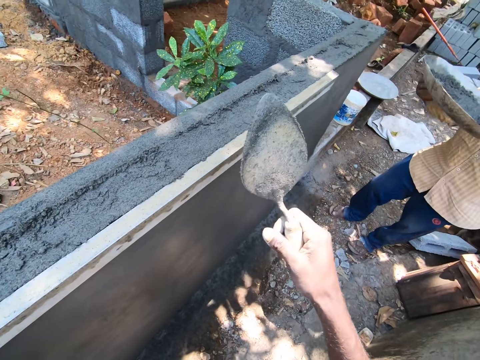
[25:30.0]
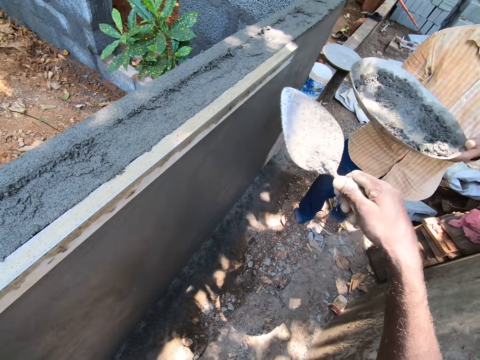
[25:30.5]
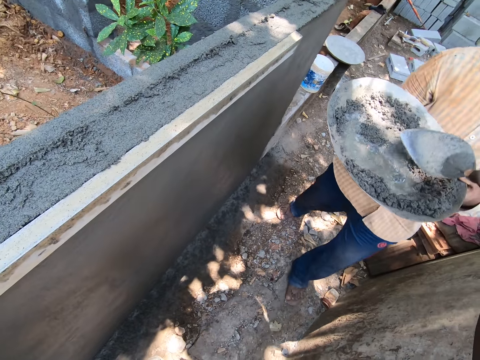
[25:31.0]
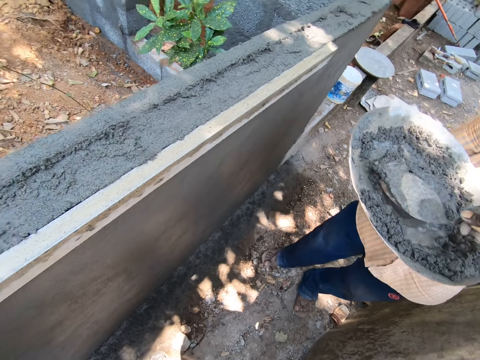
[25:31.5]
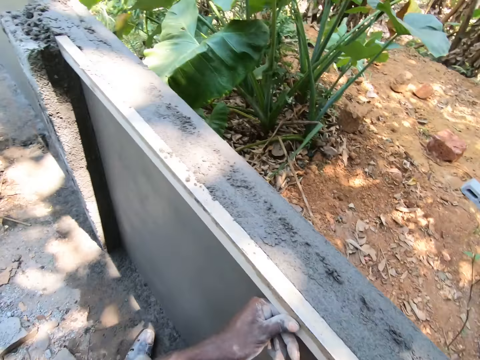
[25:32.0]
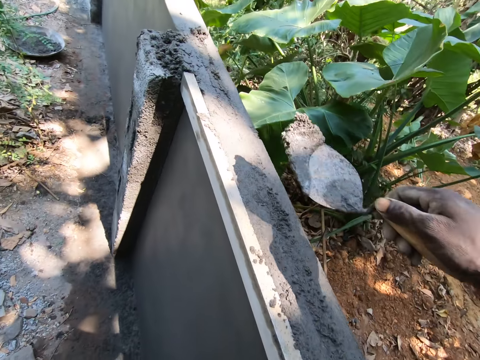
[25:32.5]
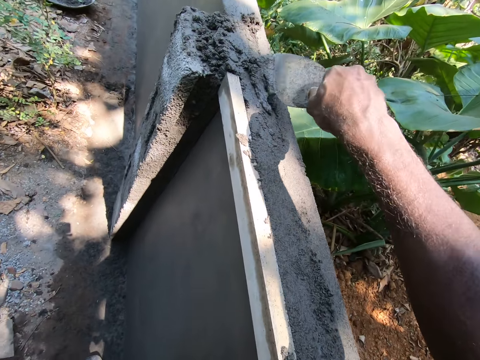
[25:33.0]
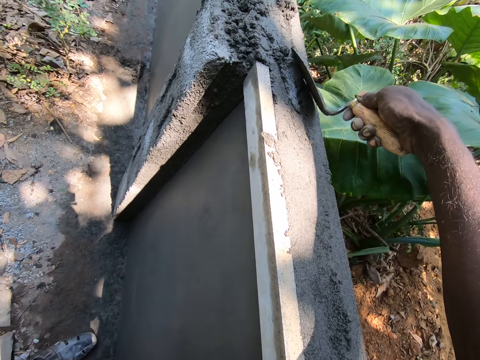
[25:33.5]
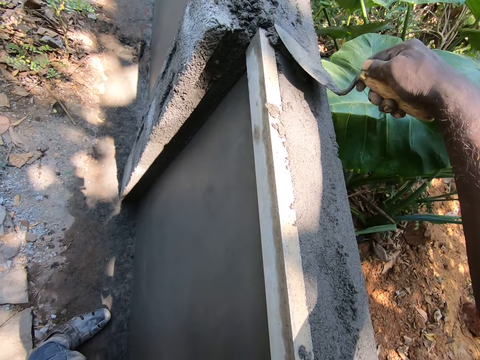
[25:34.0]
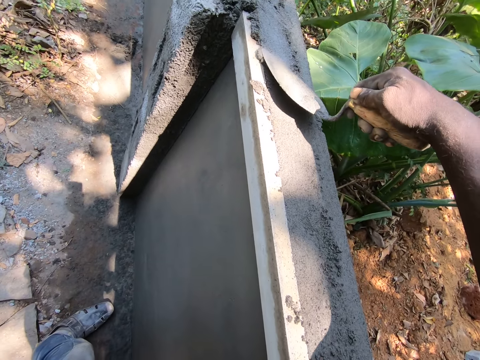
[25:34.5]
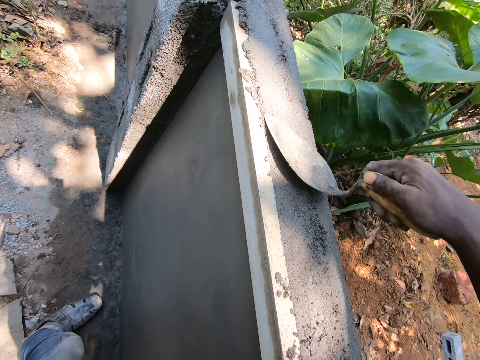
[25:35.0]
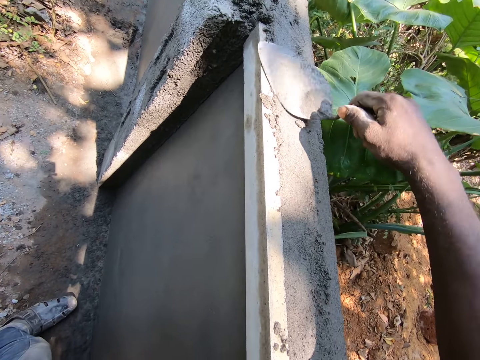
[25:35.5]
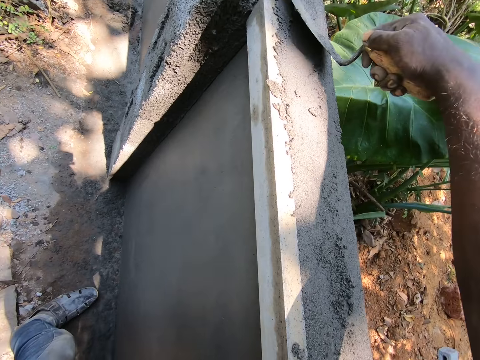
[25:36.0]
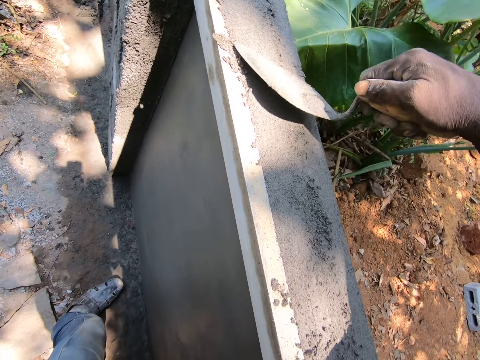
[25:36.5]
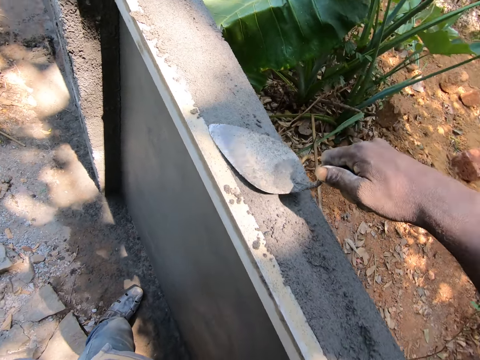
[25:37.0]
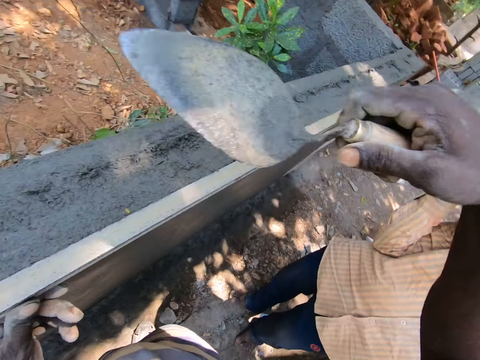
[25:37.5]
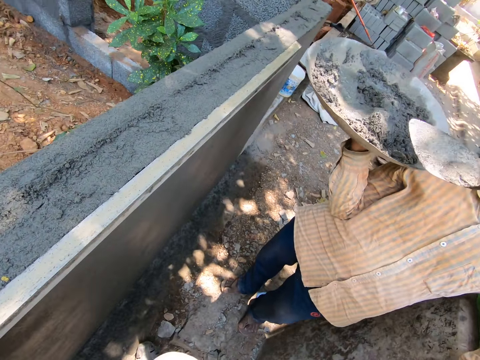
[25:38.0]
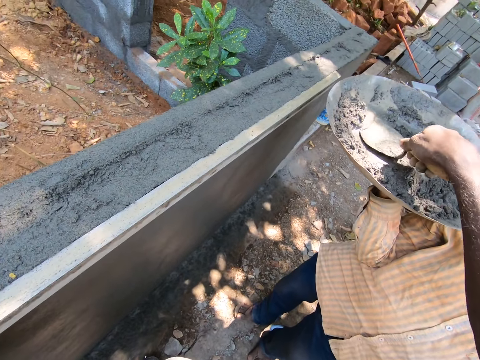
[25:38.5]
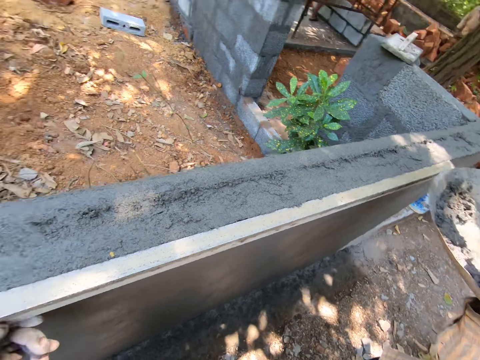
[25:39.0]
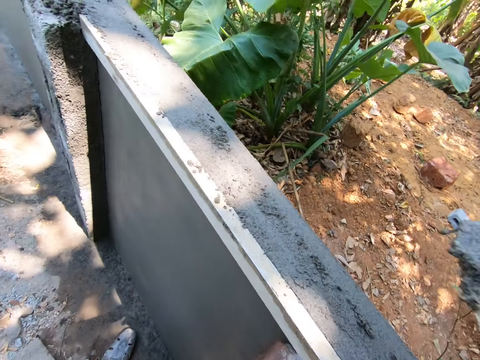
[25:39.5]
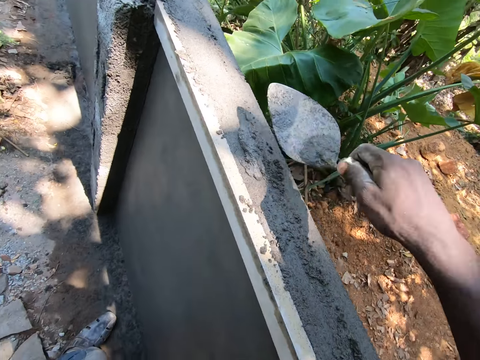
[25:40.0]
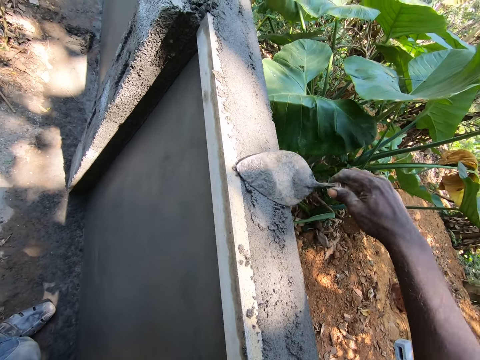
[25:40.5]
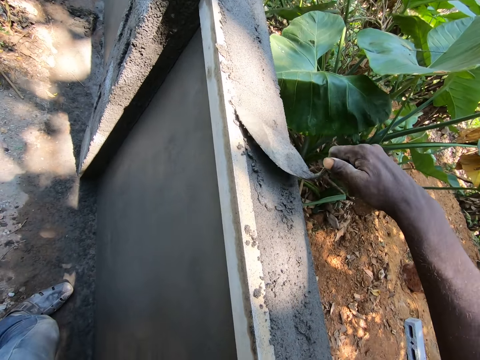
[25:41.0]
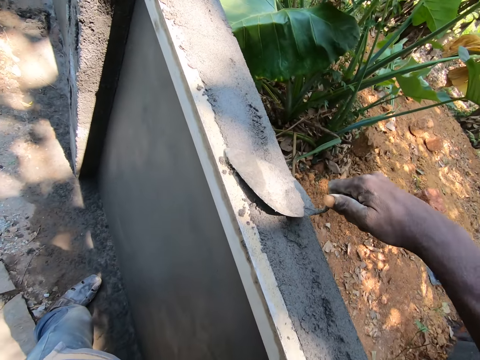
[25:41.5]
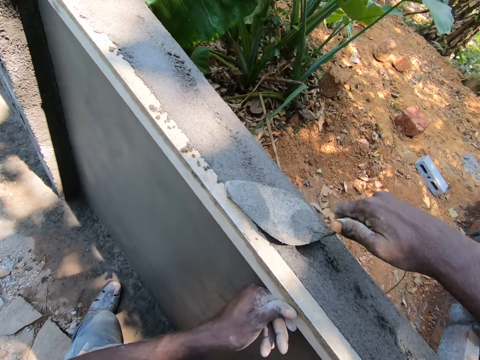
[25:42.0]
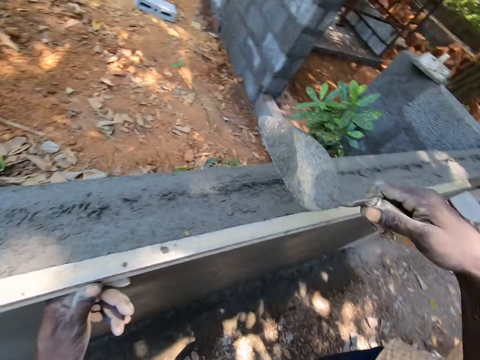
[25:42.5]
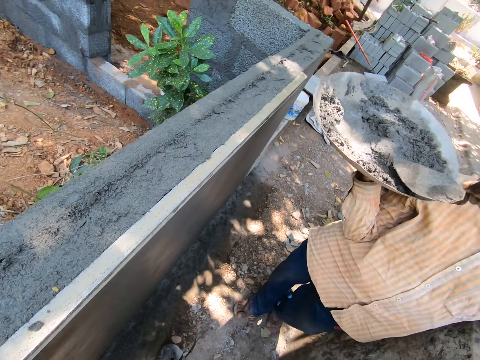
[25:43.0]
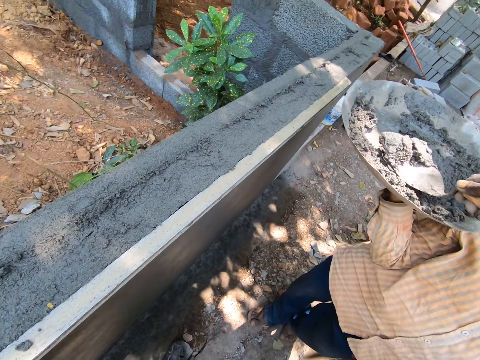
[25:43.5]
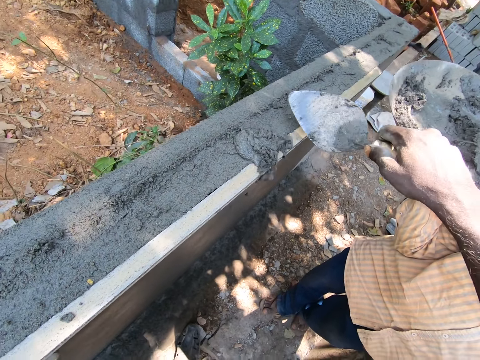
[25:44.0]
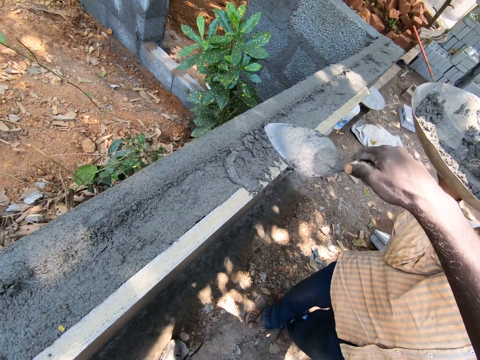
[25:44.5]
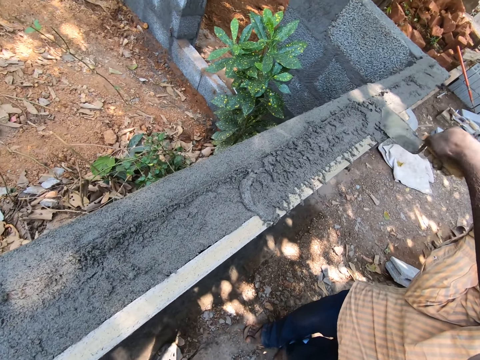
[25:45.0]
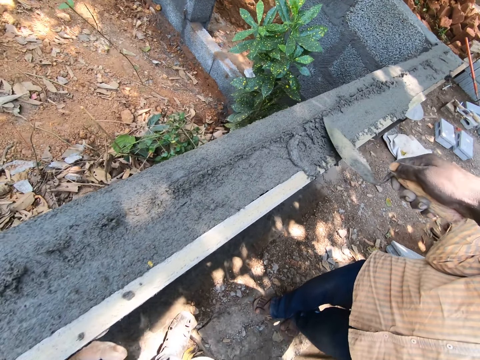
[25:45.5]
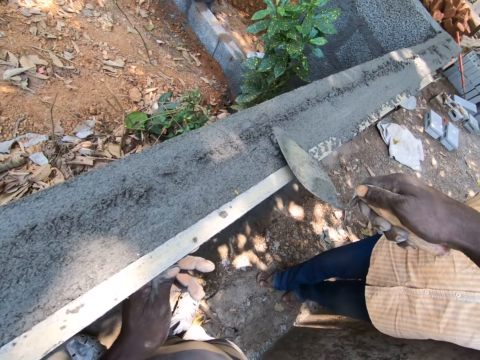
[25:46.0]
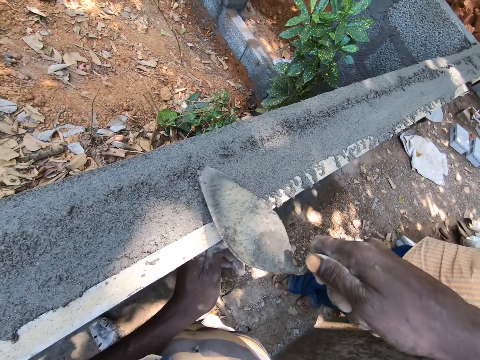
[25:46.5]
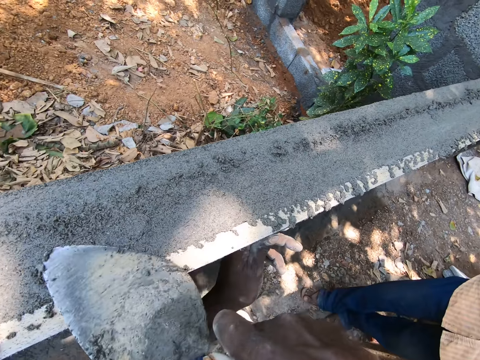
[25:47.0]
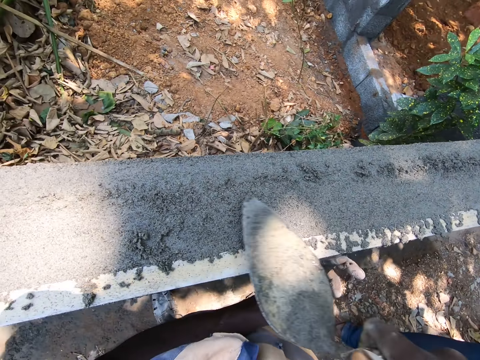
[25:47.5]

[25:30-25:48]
A man picks up the metal basin with both hands. He holds the metal basin with both hands. The camera wearer picks up cement with a trowel from the basin. They put the cement on the wall with the trowel. They smoothen the plaster. They plaster the wall with the trowel. They pick up the cement with the trowel from the basin. They put the cement on the wall with the trowel. They smoothen the plaster. They plaster the wall with the trowel. They pick up the cement with the trowel from the basin. They drop the cement on the wall with the trowel. They smoothen the plaster. They plaster the wall with the trowel.

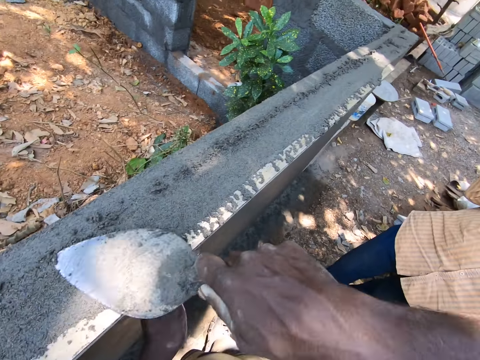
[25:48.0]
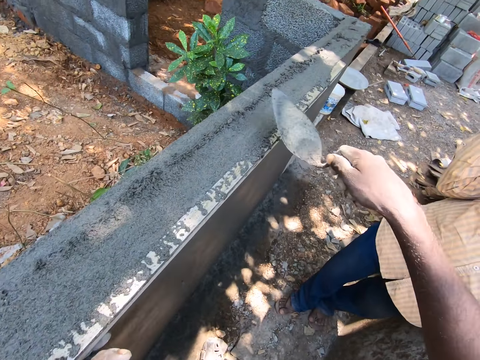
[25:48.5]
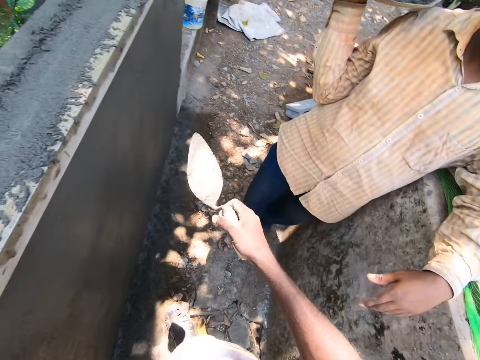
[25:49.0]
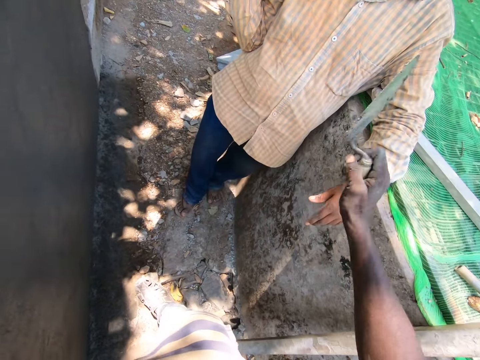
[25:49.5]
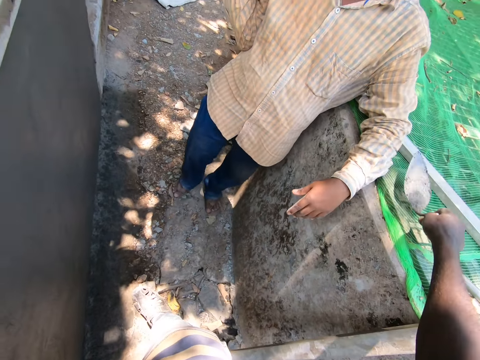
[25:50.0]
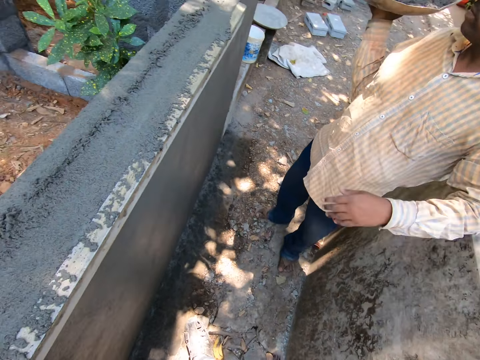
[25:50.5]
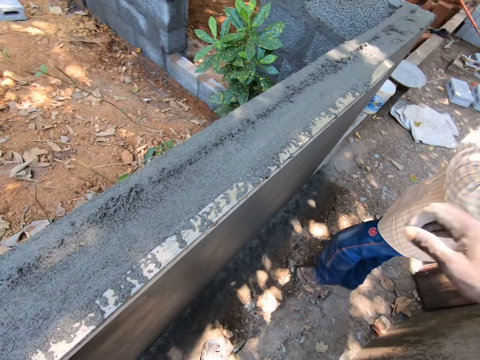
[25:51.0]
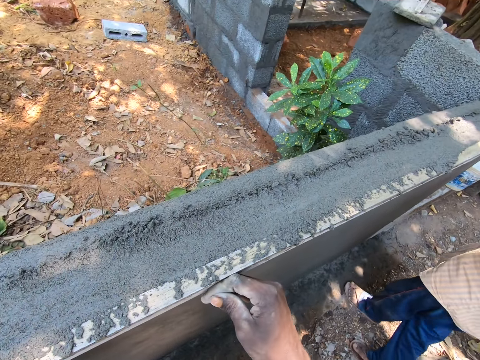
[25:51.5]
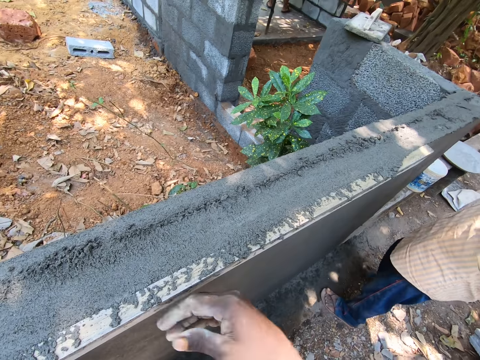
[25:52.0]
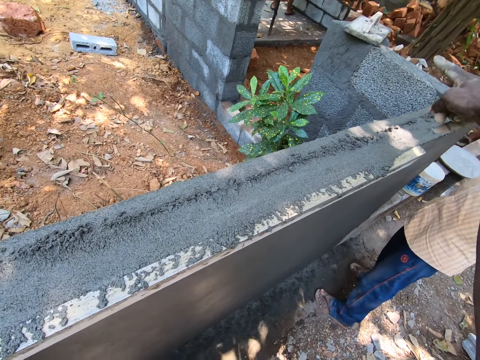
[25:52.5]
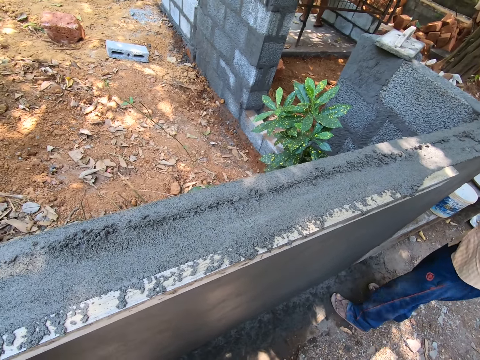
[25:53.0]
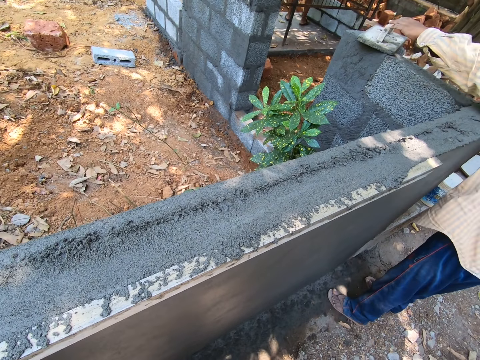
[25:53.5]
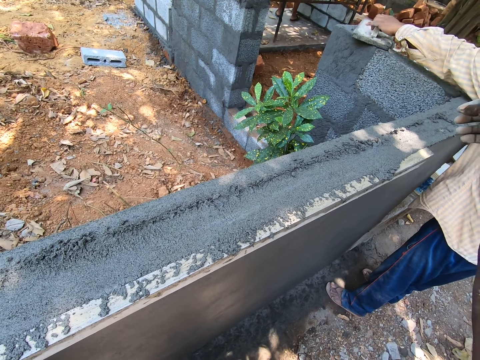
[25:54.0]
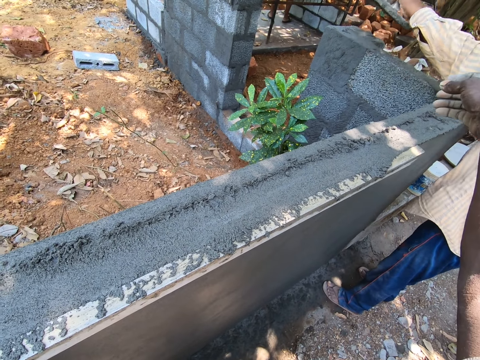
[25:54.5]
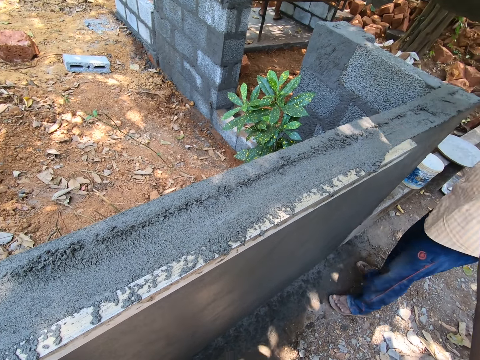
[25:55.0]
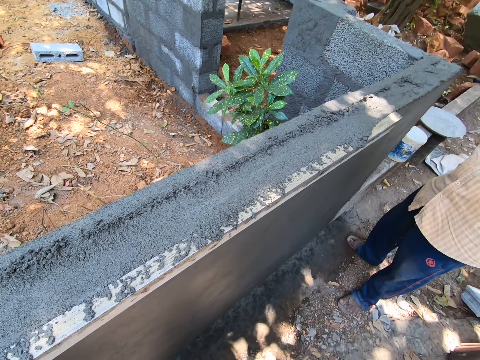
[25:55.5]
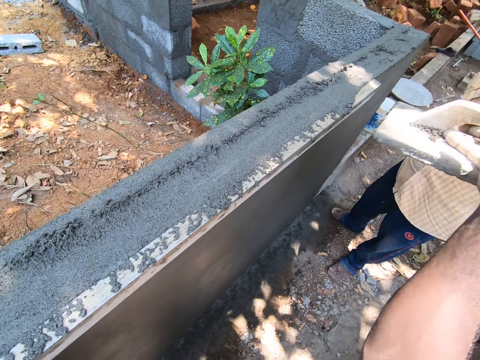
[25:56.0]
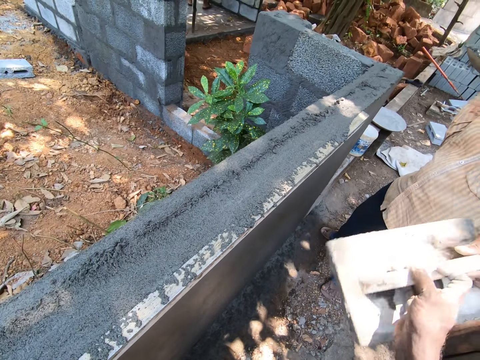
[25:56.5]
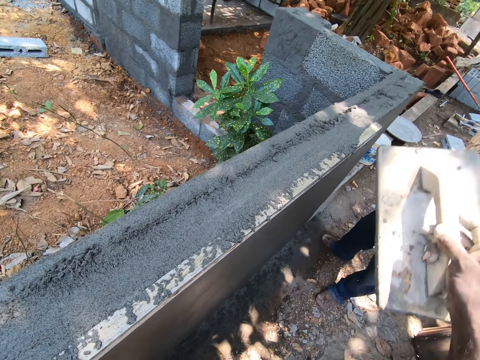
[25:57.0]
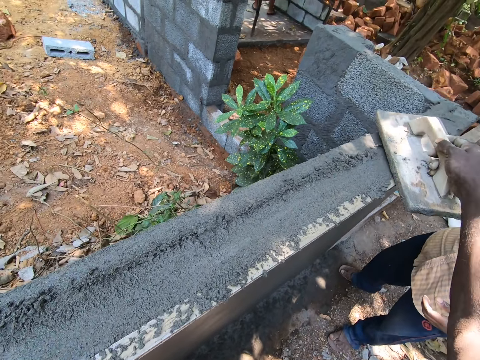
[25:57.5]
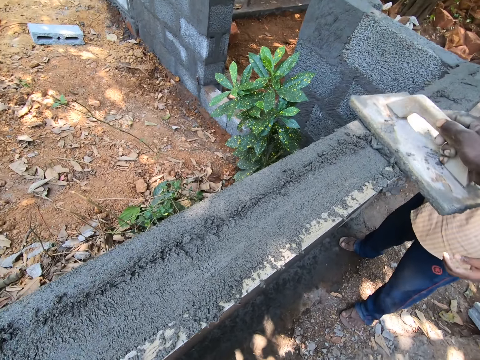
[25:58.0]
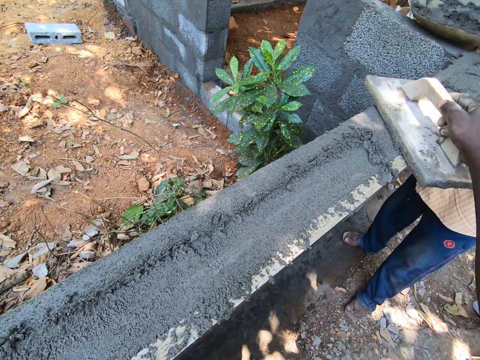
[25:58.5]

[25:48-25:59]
The camera wearer speaks to a man. They put the trowel down with the right hand. They point towards one direction. The man picks up the wood trowel, or wooden float, with the right hand. The camera wearer takes the wooden trowel from the man. They smoothen the plaster with the wooden float. They smear the cement on the wall with the wooden trowel.
